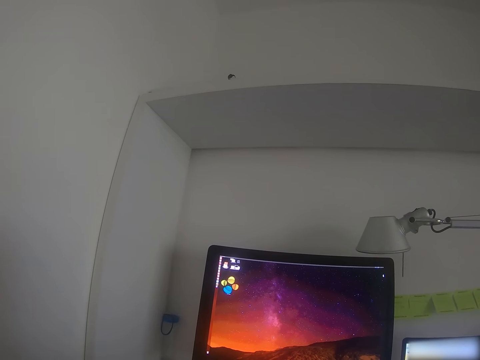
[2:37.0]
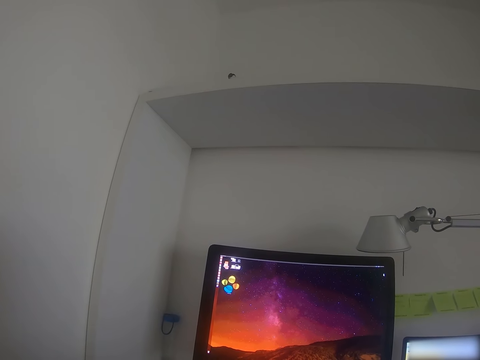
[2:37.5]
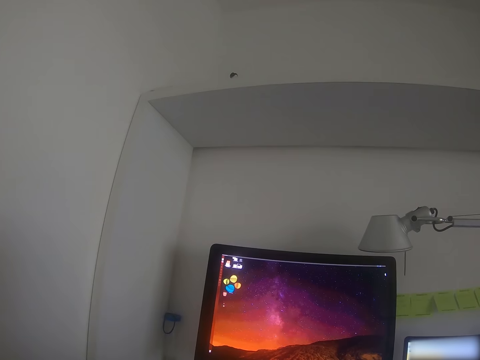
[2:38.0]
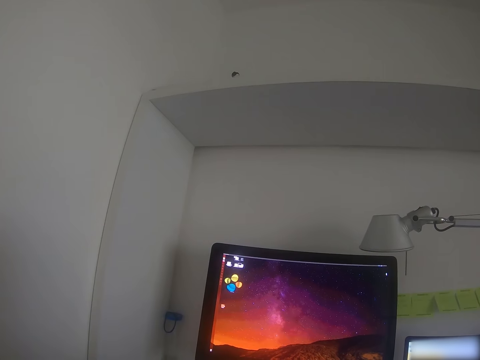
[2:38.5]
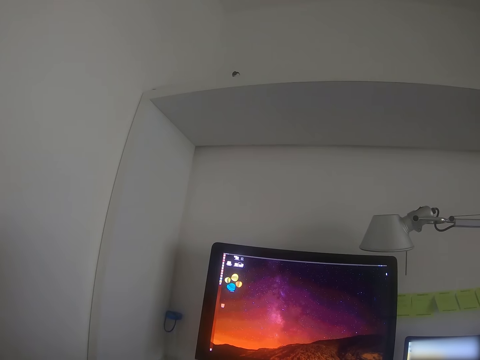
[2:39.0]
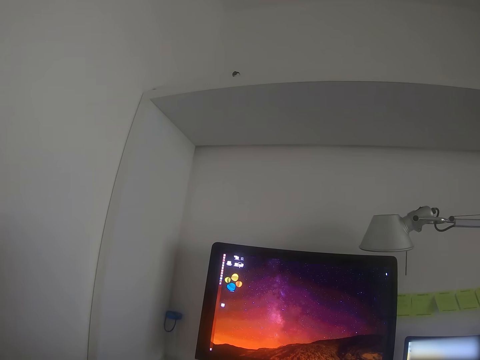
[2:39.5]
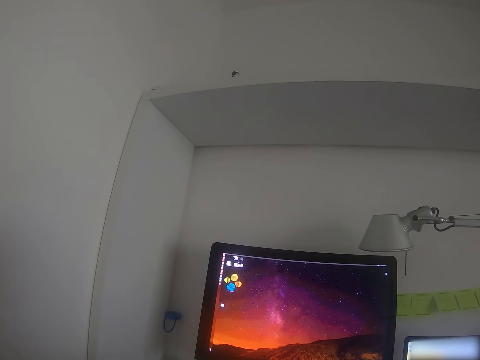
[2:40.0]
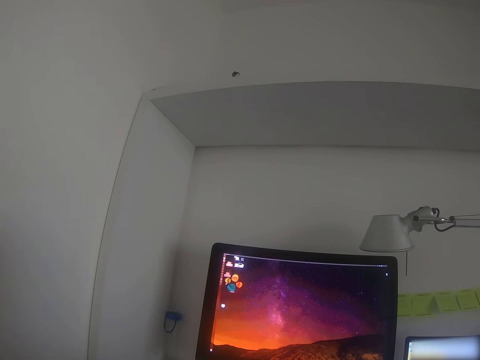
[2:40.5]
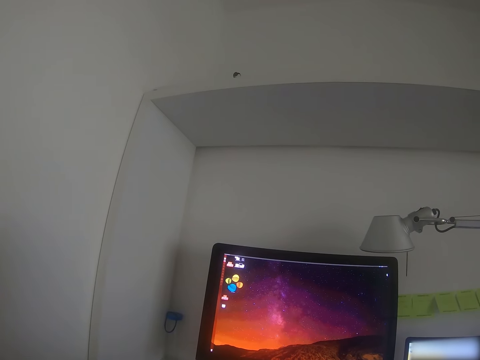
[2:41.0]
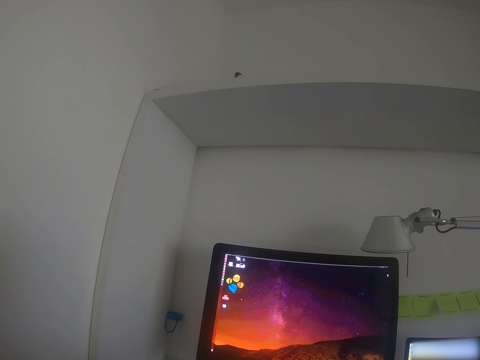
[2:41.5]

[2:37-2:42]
The camera wearer operates a desktop with a mouse.

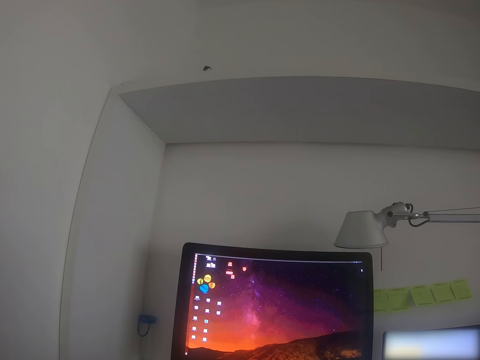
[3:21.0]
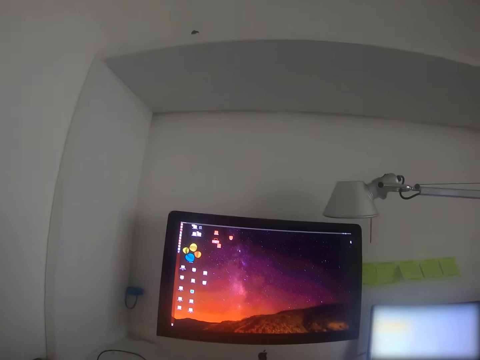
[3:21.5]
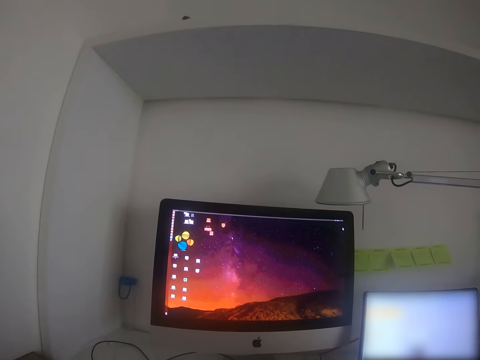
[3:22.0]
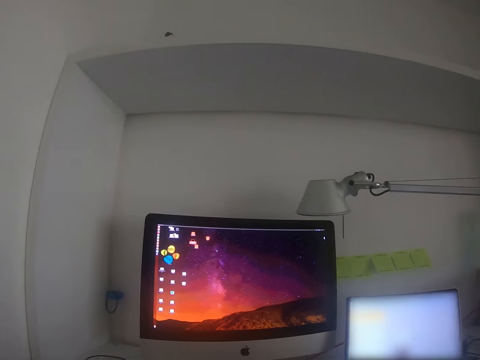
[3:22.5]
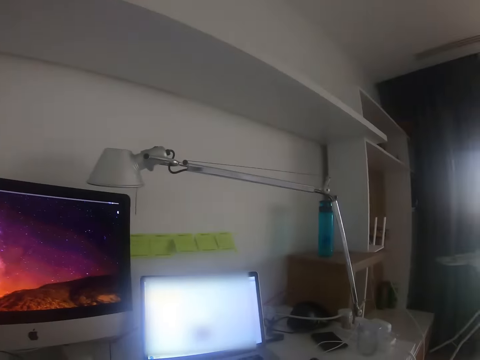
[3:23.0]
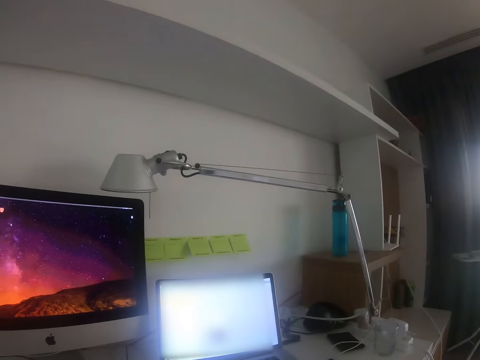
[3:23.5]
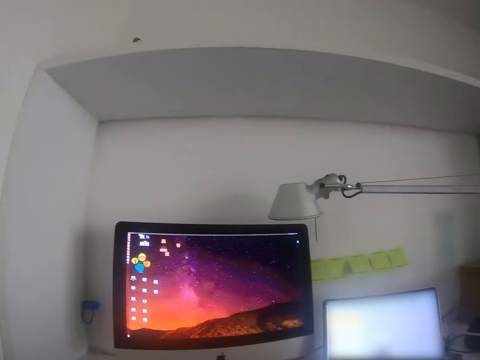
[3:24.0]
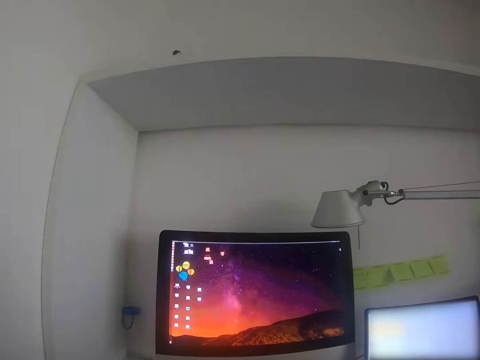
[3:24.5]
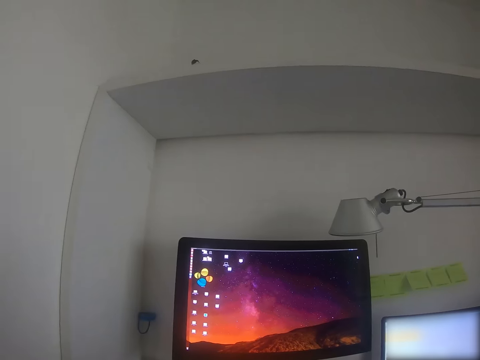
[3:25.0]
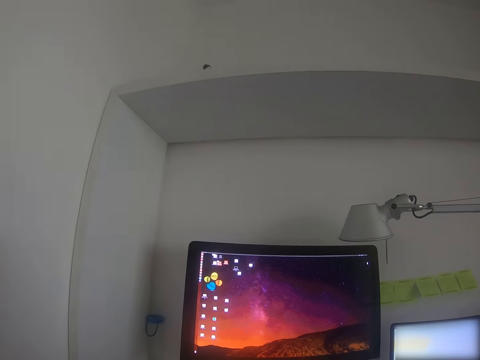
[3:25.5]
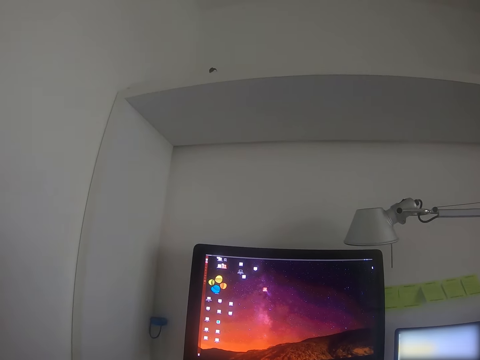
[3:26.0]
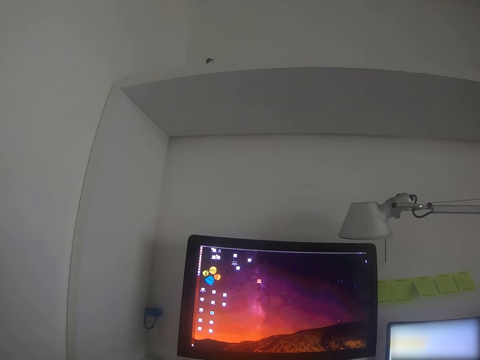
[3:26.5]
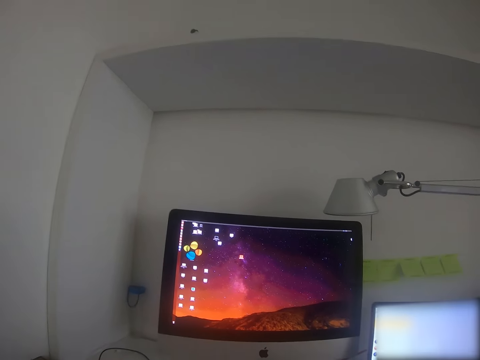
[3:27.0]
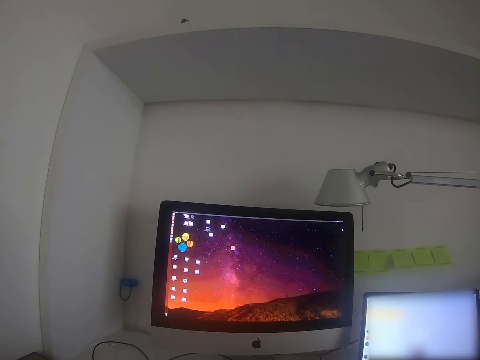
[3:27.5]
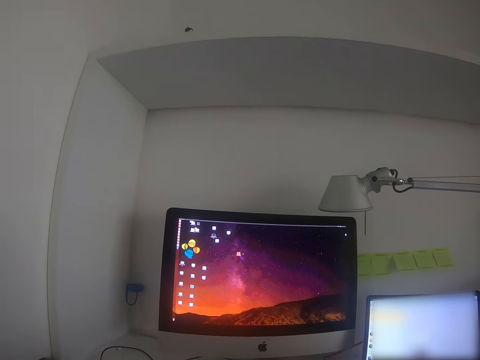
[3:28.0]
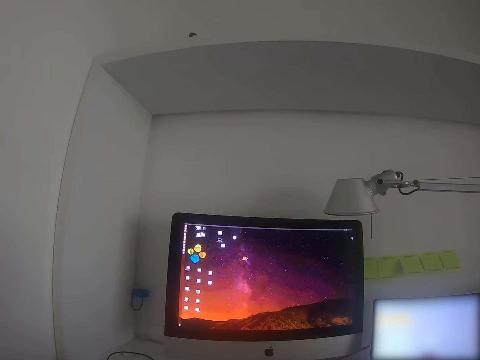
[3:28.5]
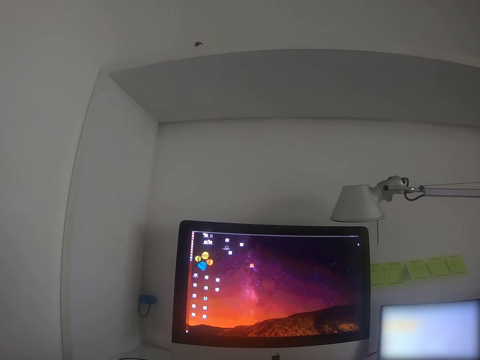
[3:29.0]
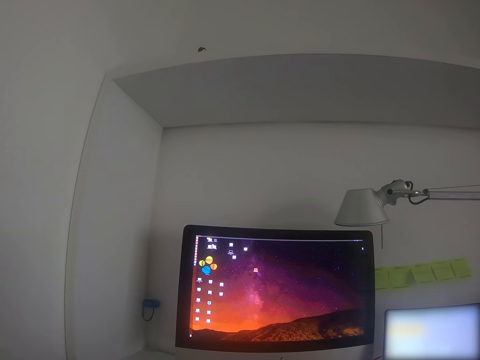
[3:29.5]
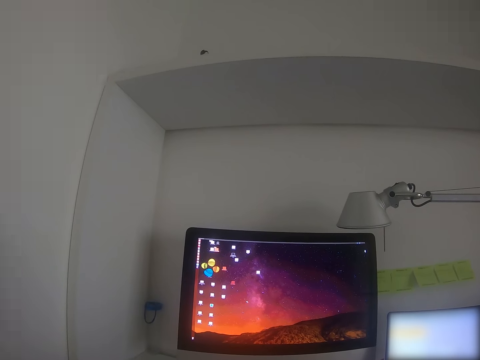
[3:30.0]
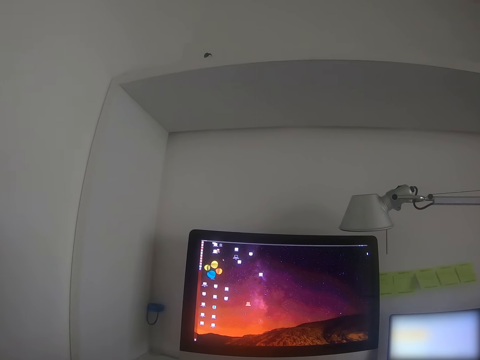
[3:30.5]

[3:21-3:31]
The camera wearer turns around the room. They operate a desktop with a mouse.

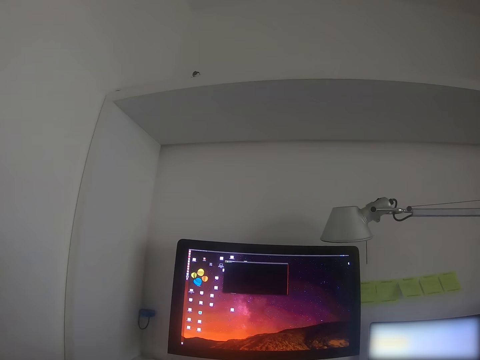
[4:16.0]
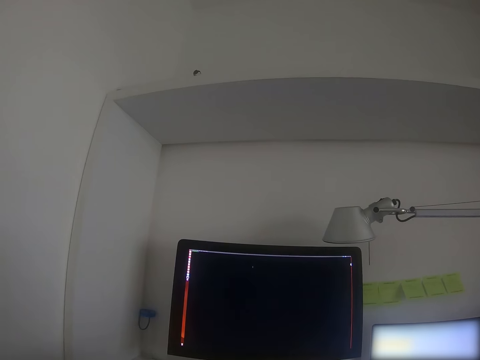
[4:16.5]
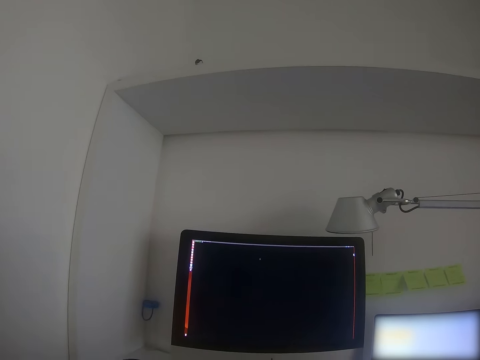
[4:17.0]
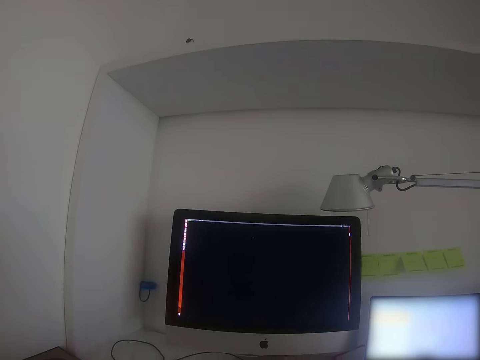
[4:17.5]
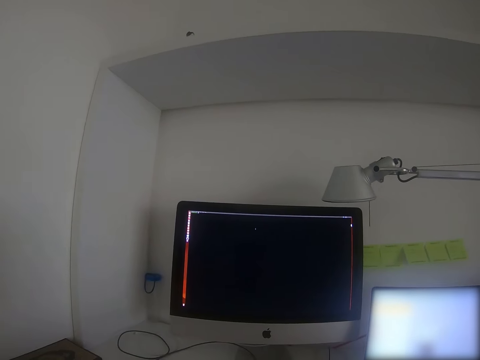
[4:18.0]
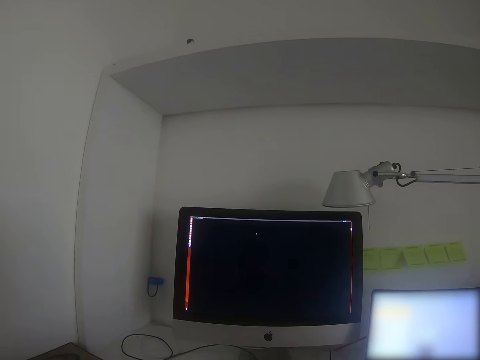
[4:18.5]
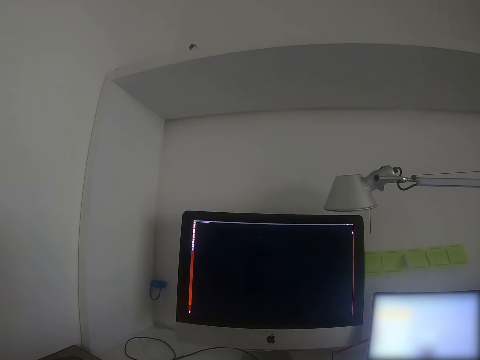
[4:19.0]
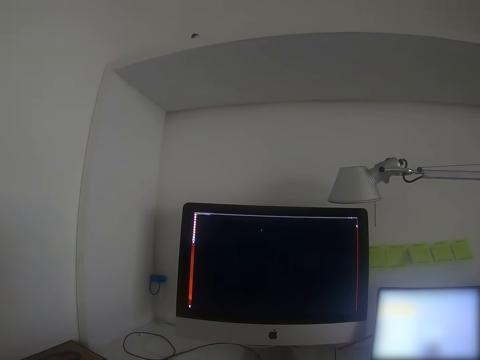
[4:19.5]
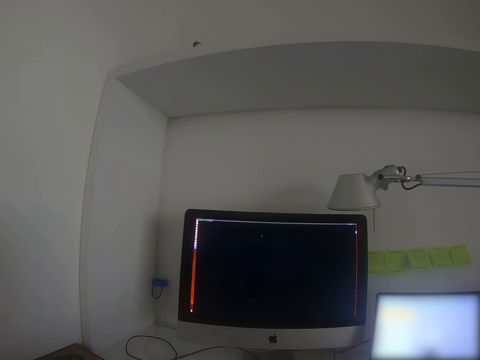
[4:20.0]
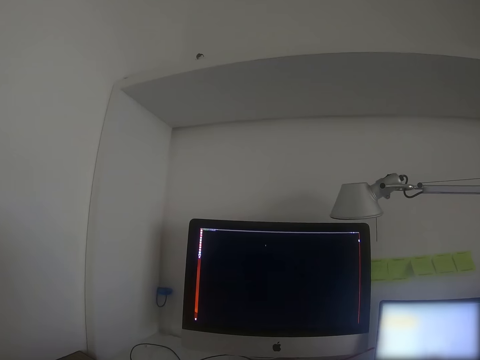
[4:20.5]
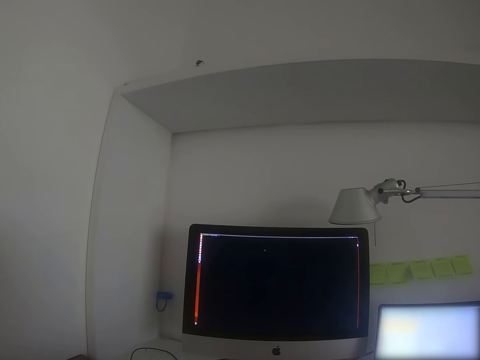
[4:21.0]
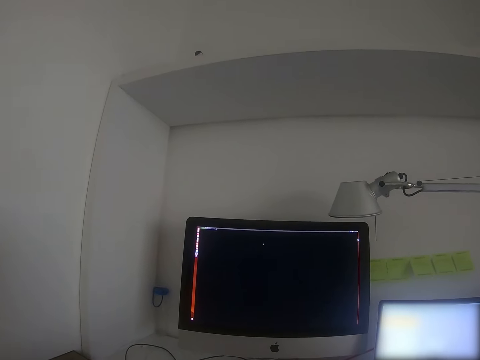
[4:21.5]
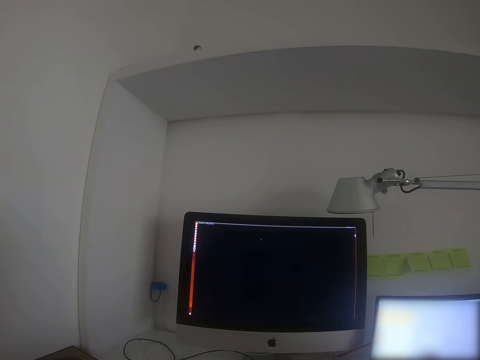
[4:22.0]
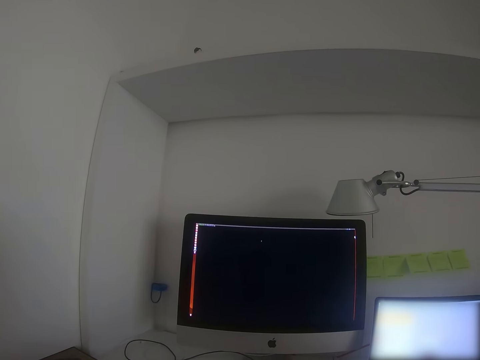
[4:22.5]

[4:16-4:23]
The camera wearer stares at the desktop.

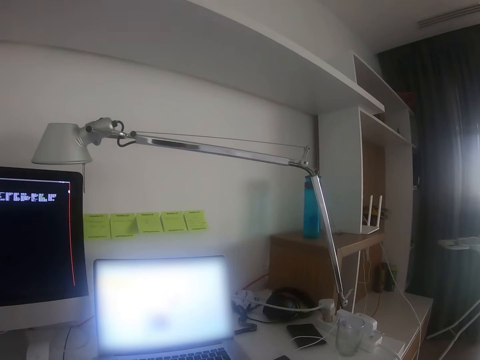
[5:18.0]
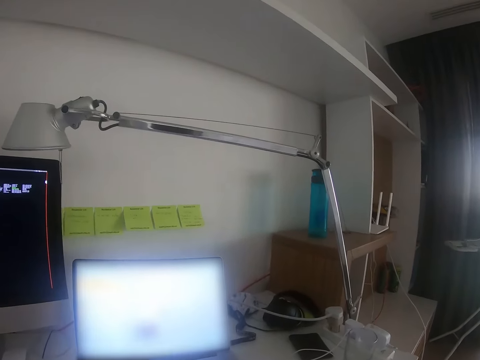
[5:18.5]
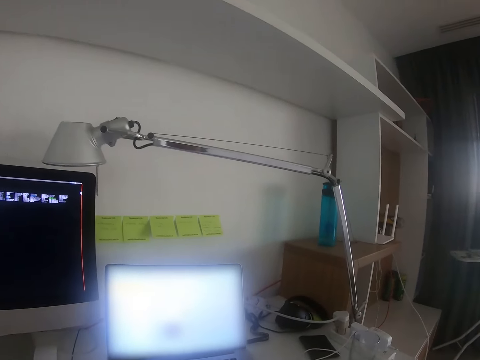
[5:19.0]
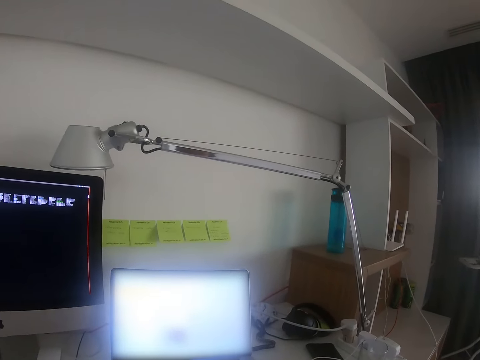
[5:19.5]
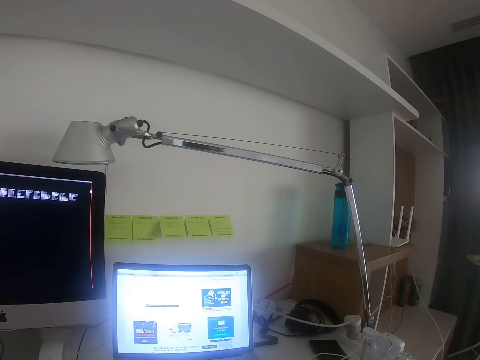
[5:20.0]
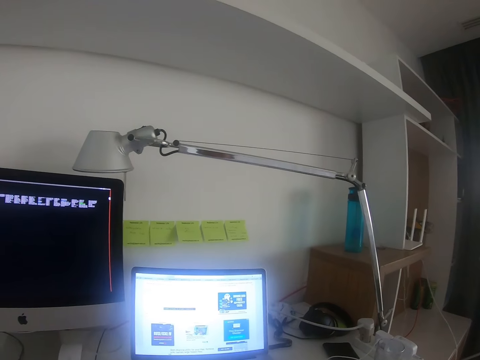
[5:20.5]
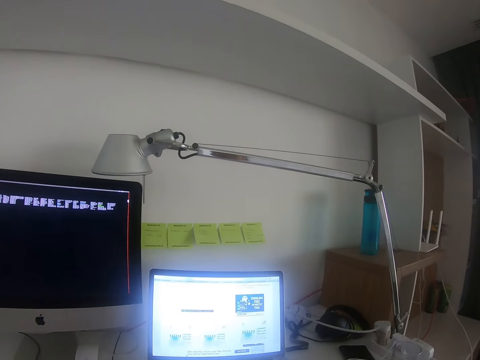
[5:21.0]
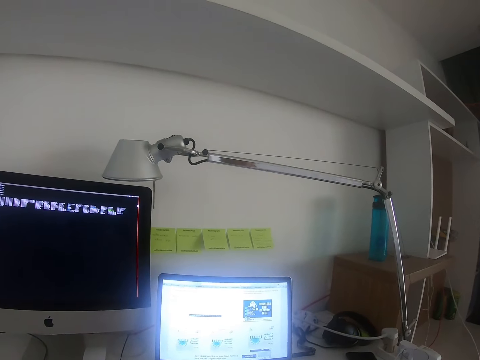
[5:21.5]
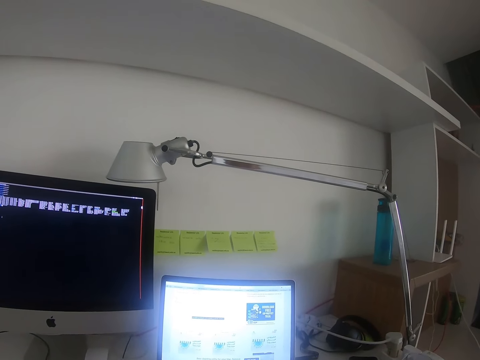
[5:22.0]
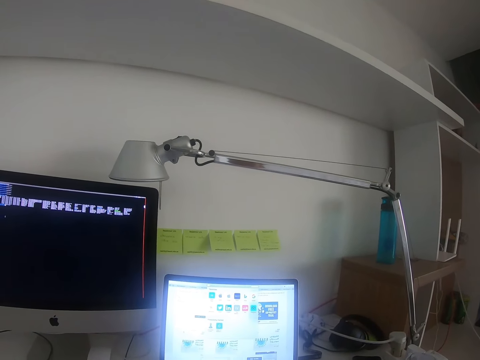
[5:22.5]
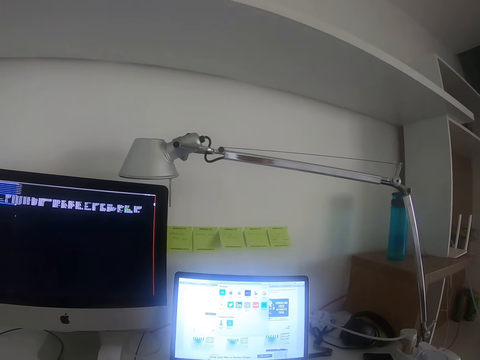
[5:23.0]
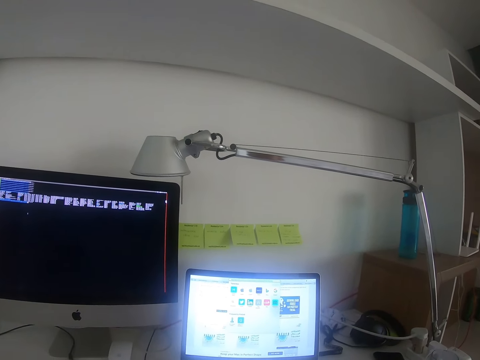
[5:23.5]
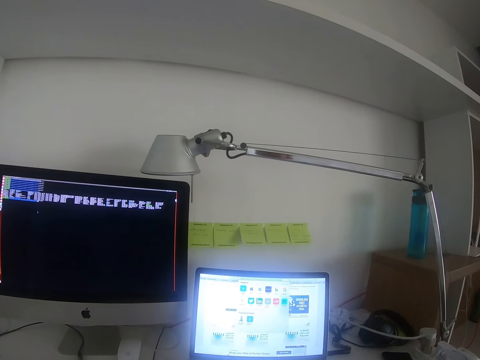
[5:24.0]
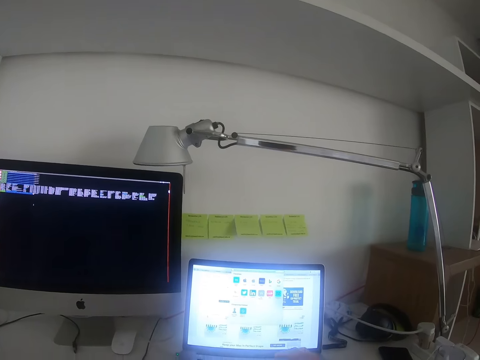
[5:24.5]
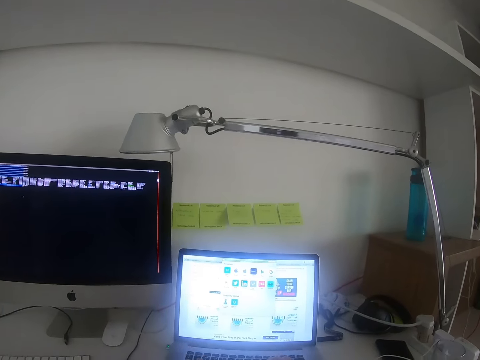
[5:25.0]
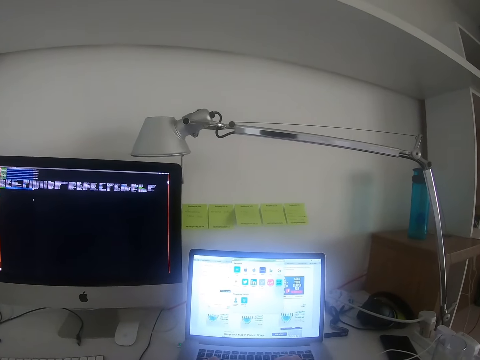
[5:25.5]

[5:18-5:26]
The camera wearer operates the laptop.
